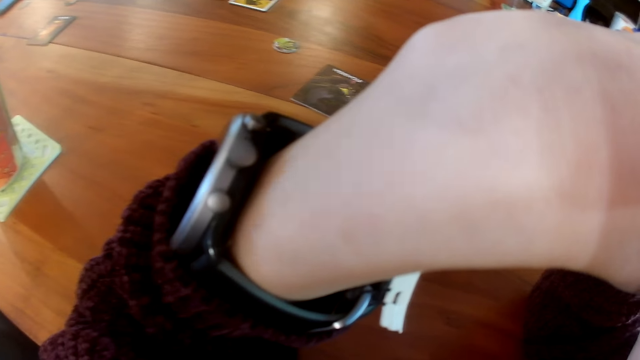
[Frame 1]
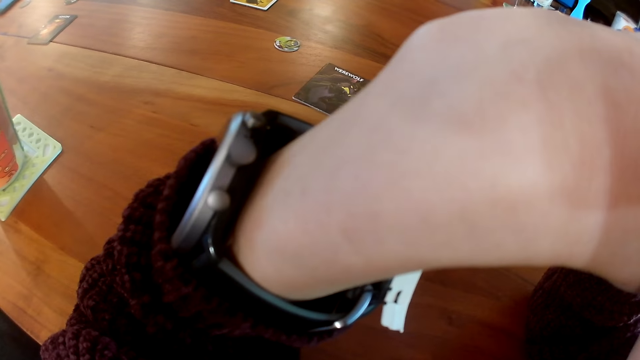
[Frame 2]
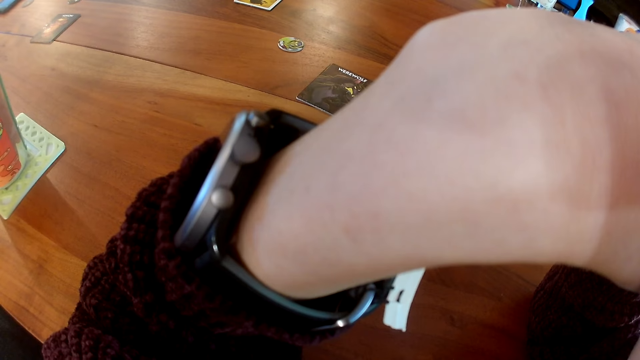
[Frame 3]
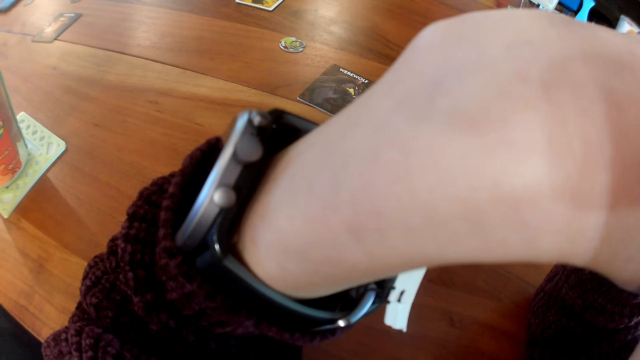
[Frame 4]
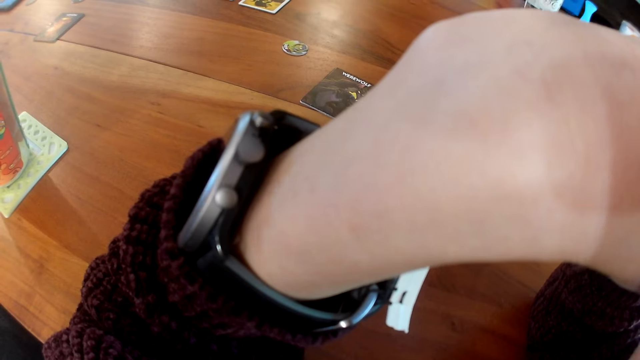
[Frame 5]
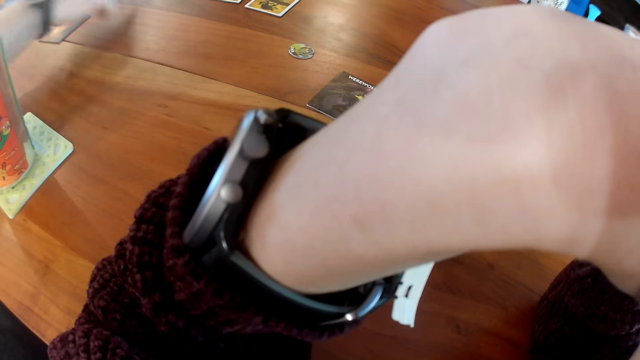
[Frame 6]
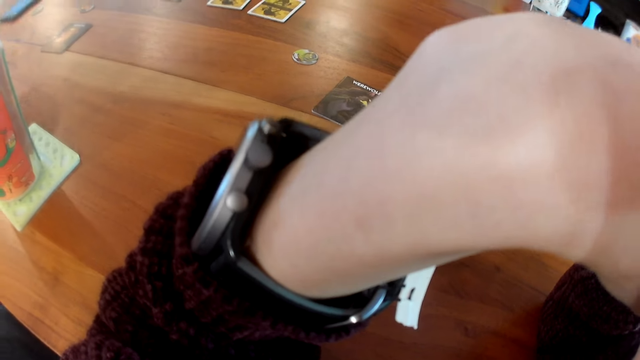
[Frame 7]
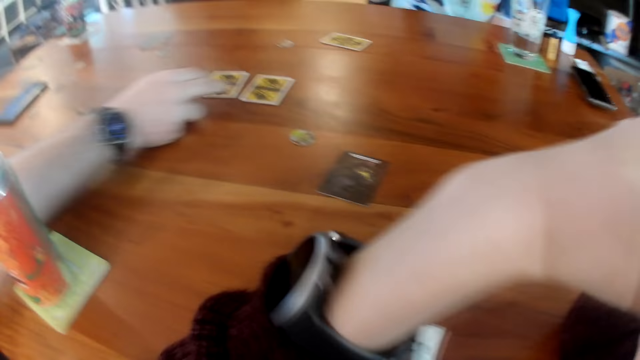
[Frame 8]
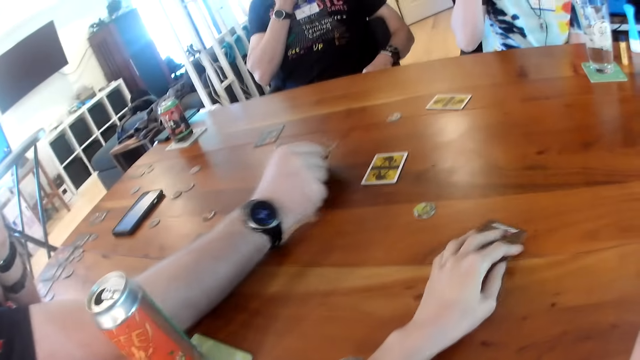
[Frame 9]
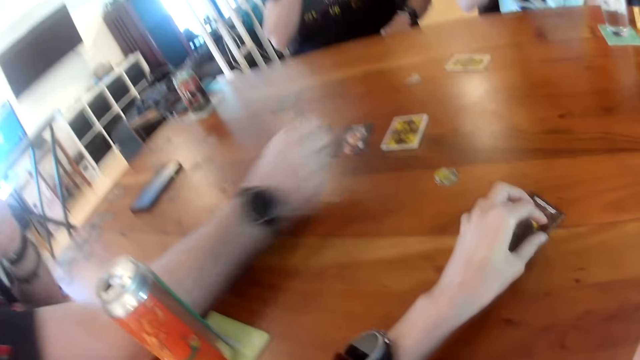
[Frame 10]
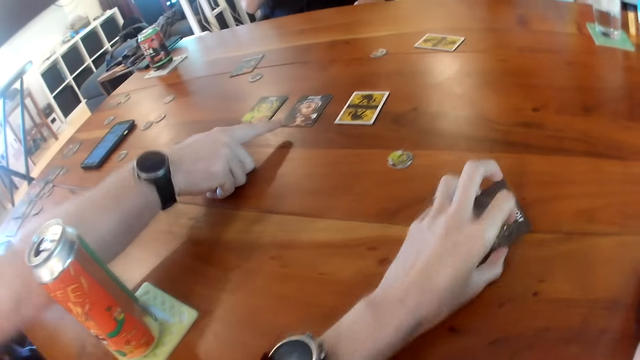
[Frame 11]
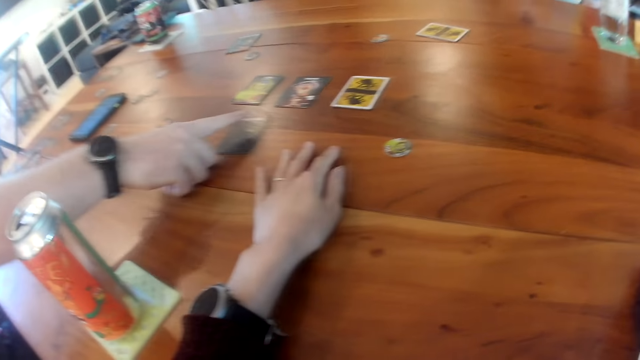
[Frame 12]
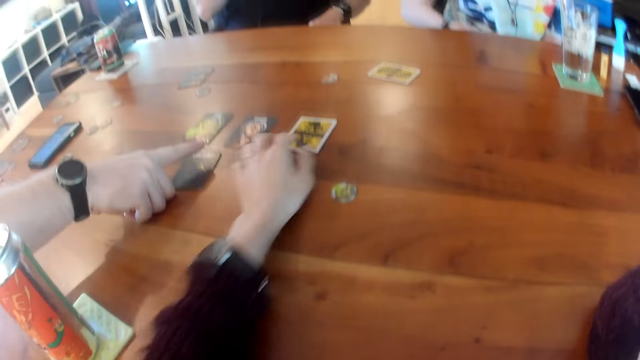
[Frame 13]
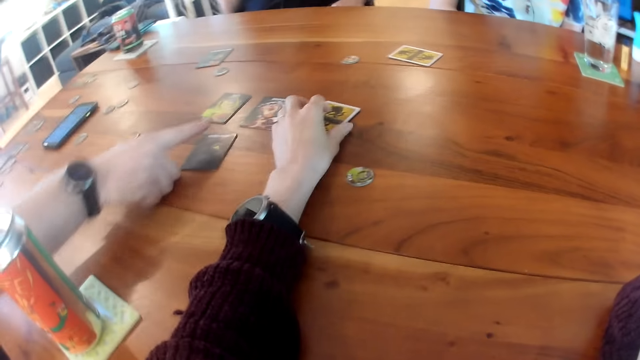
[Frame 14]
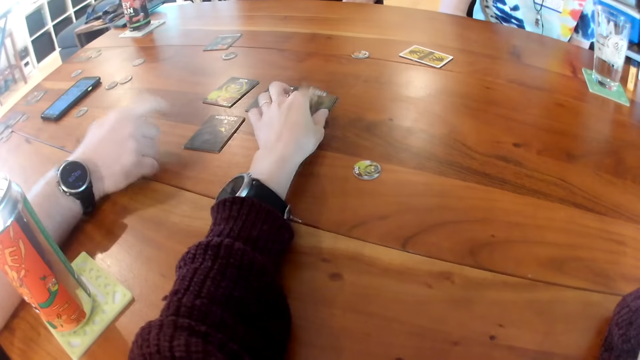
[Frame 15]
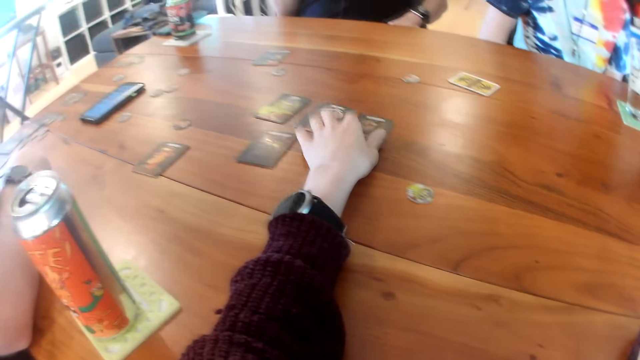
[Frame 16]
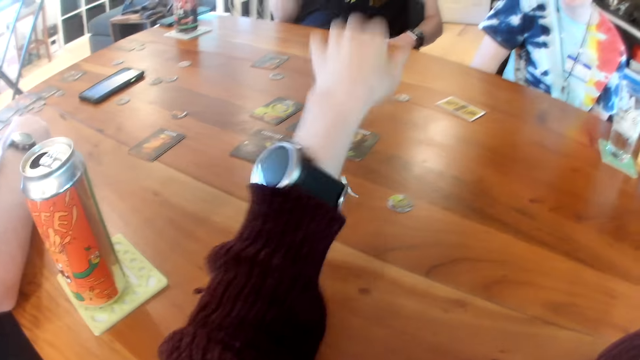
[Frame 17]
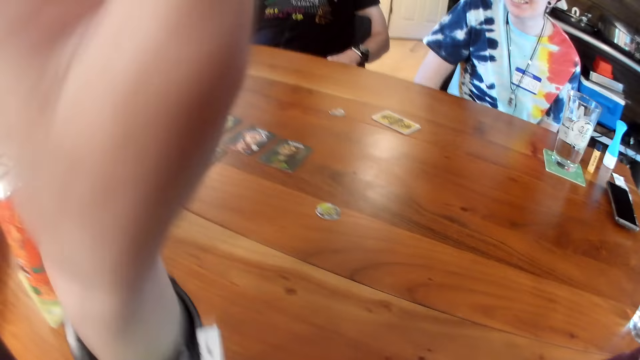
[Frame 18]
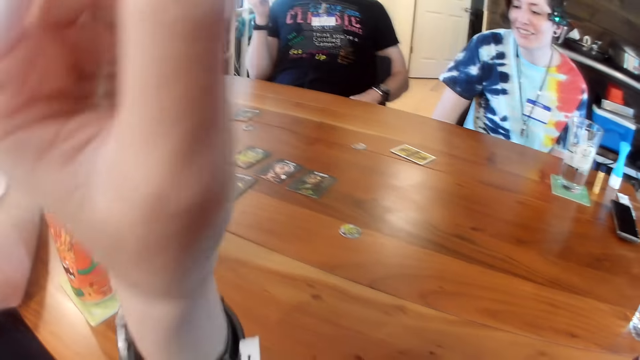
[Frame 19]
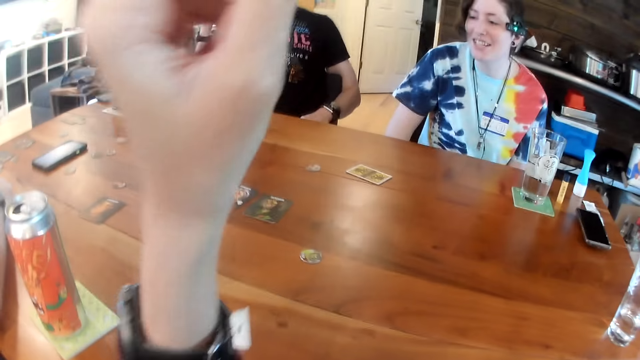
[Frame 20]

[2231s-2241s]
The man touches the table with his right hand. The man turns a card over on the table with his right hand. The camera wearer holds a card on the table. She picks up the card on the table with her left hand. She drops the card on the table with her left hand. She turns over a card with her left hand on the table.

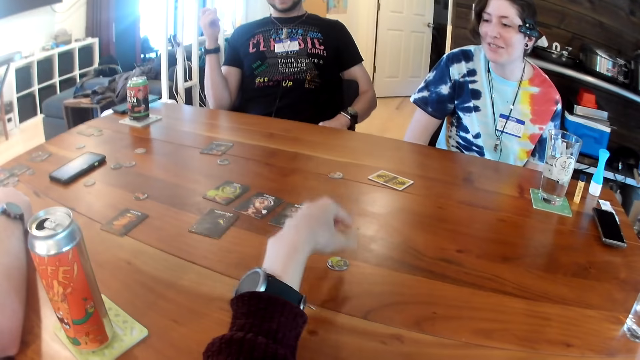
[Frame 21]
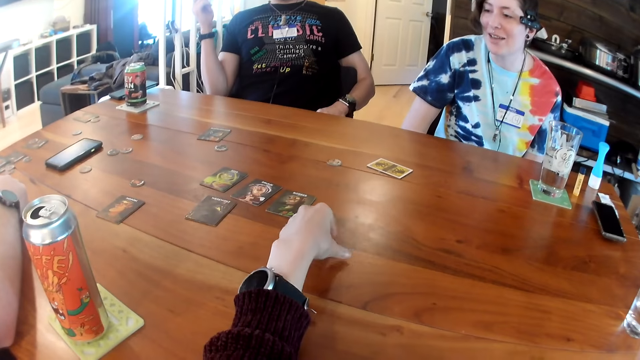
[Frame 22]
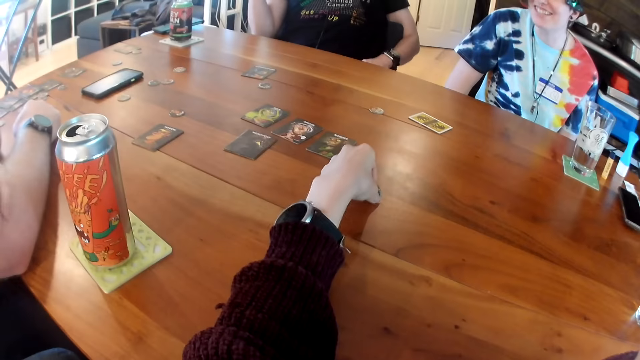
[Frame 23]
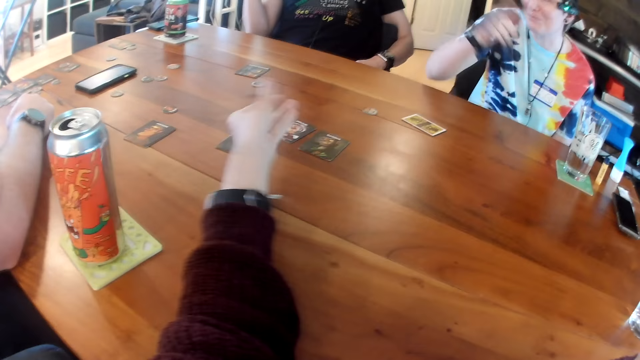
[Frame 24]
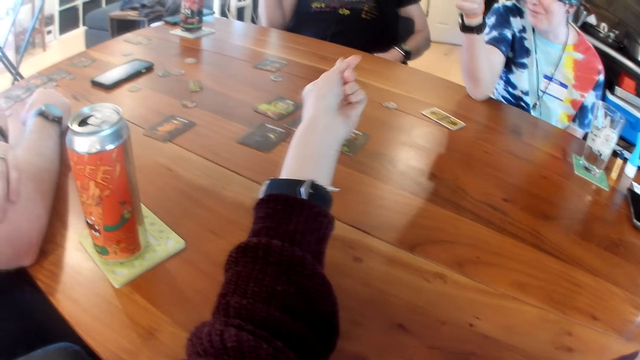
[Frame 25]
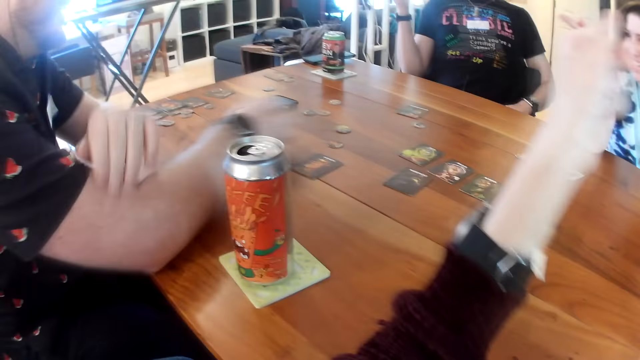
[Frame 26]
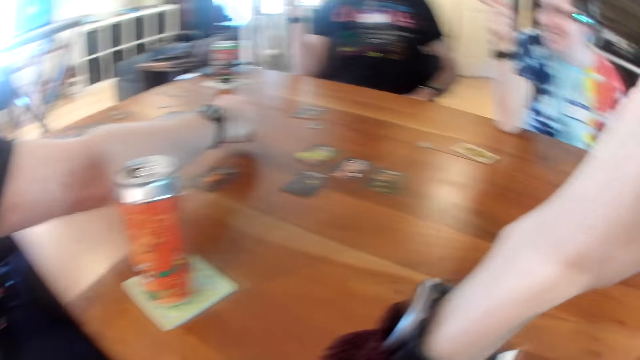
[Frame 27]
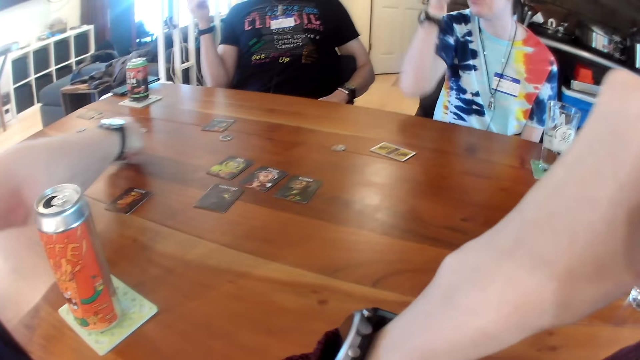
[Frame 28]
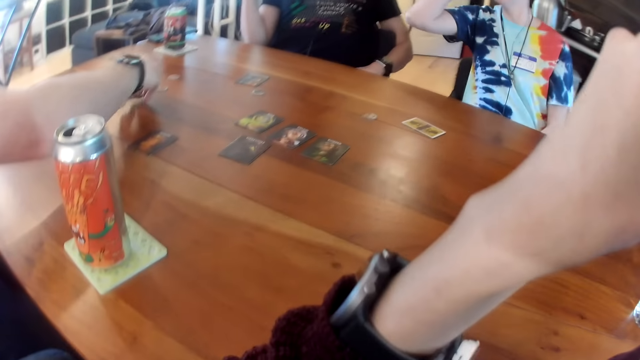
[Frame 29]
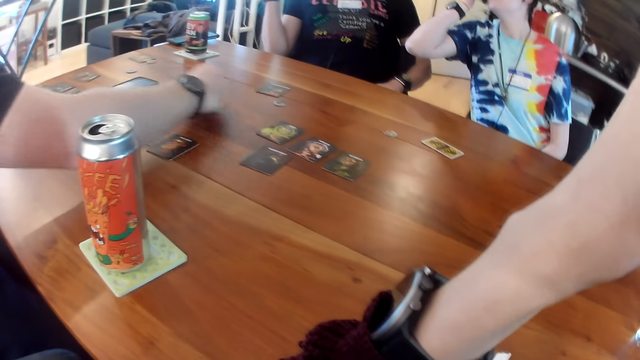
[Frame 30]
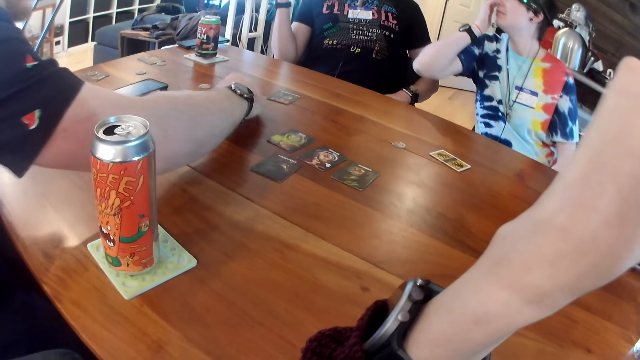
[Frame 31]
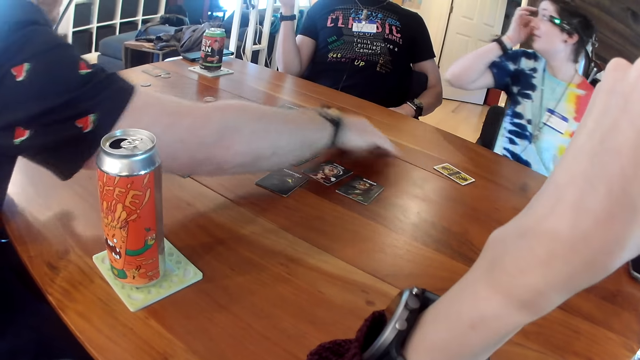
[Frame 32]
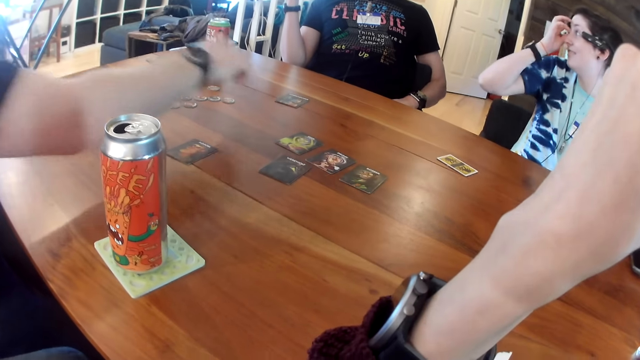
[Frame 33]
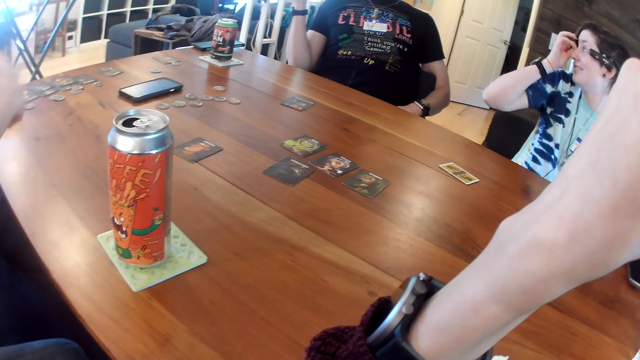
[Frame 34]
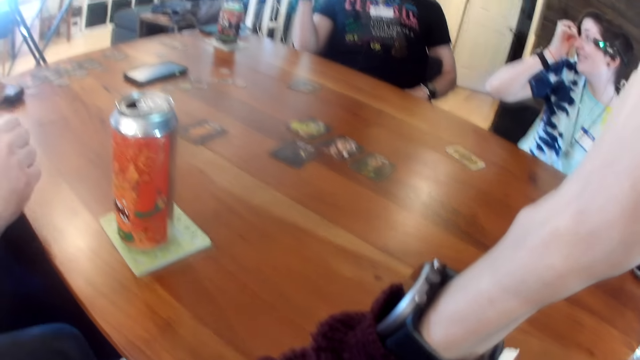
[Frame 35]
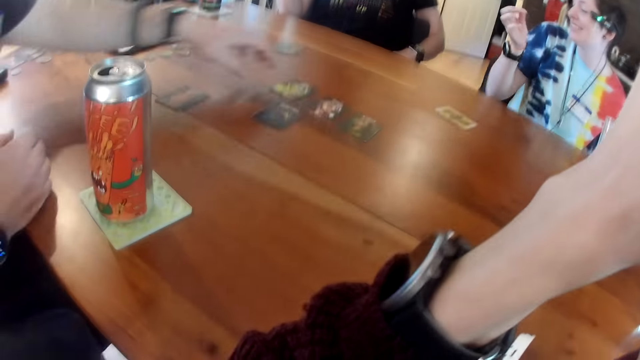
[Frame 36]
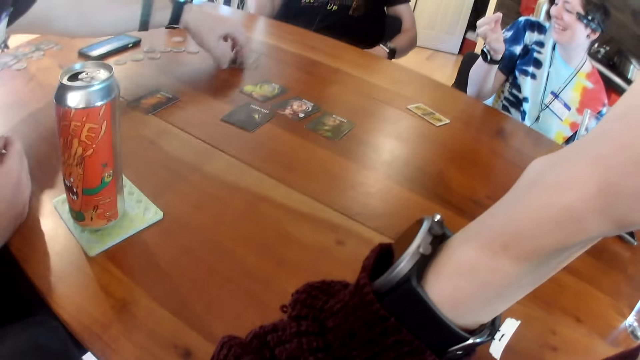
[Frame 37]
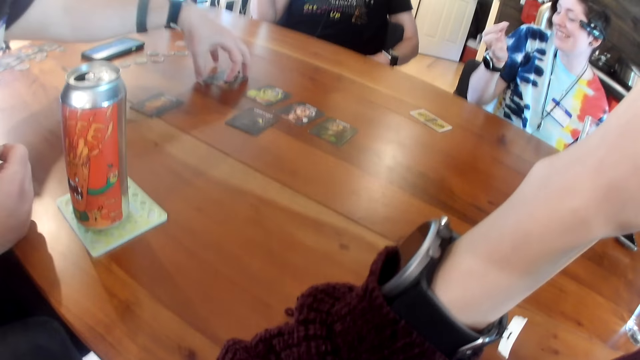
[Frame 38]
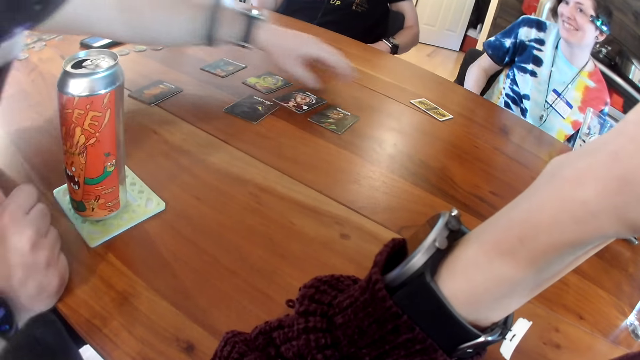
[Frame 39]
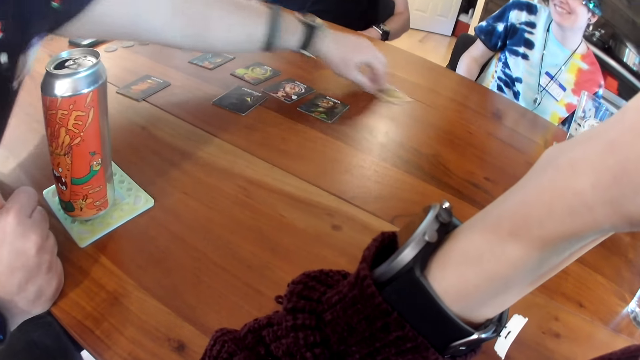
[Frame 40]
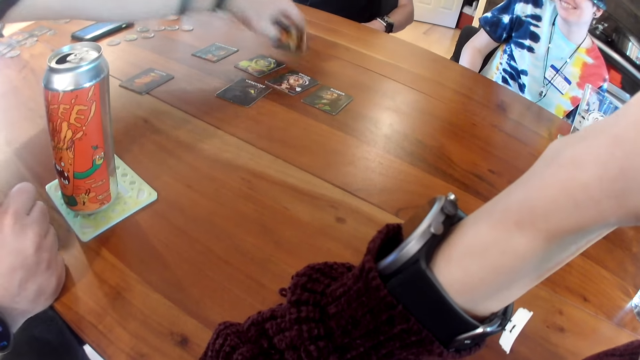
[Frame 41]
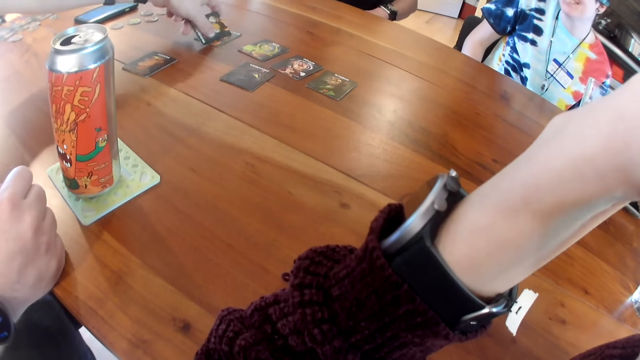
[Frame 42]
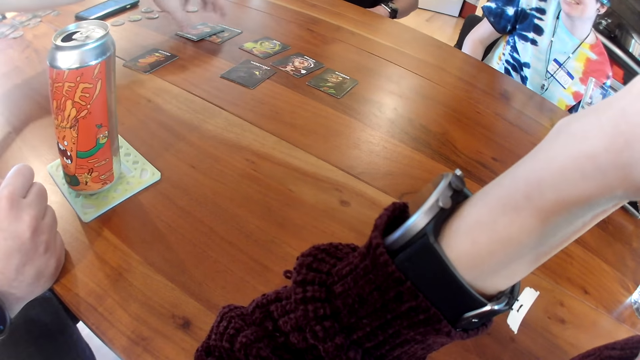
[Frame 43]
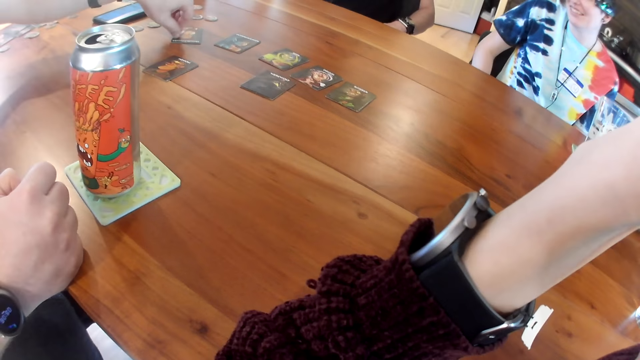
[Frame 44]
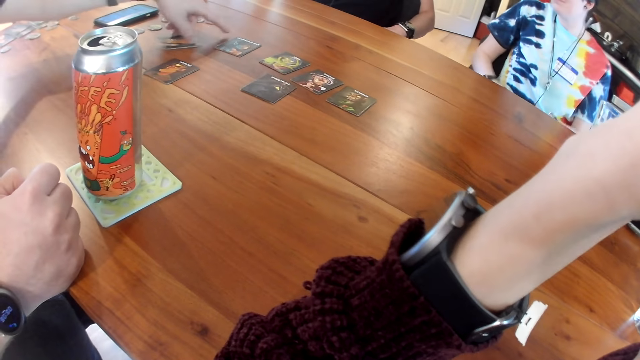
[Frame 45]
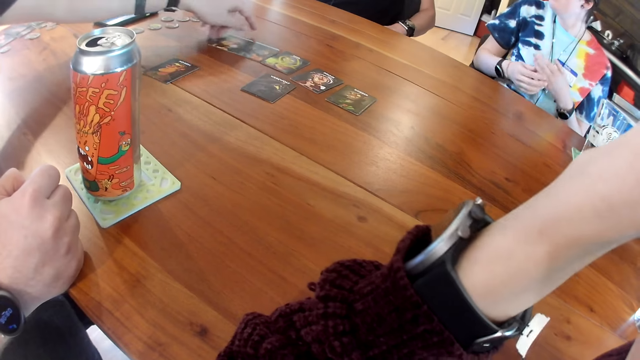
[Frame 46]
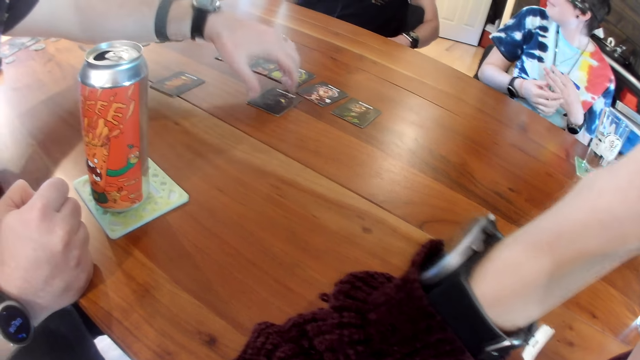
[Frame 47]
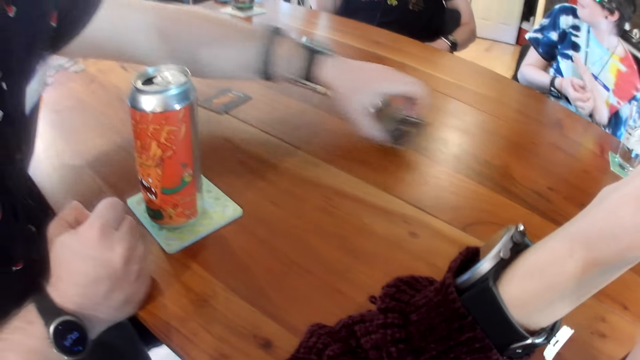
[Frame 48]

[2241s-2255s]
A person communicates to a man. The camera wearer picks up a token on the table with her left hand. She throws the token on the table with her left hand. The man arranges a token on the table with his right hand. The man moves a chip on the table. The man gathers cards on the table. The man drags the cards on the table with his left hand.
